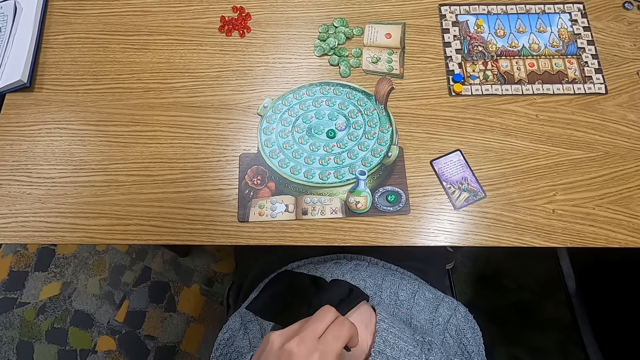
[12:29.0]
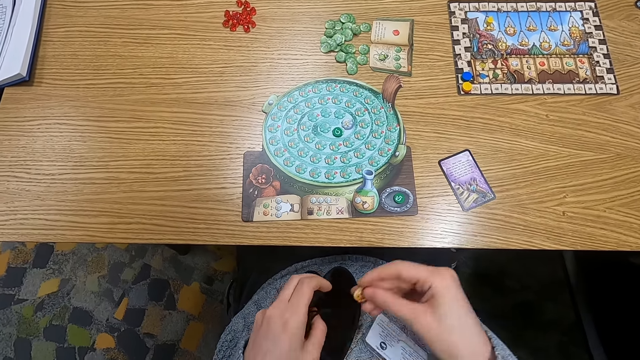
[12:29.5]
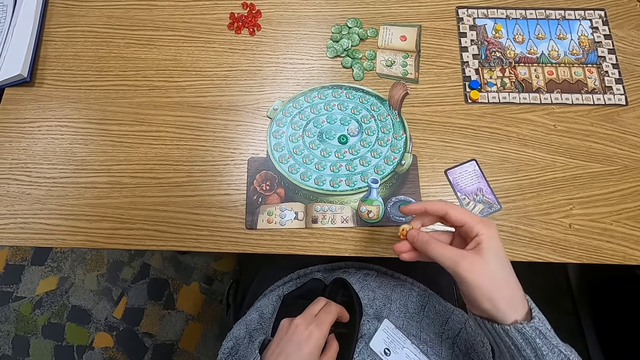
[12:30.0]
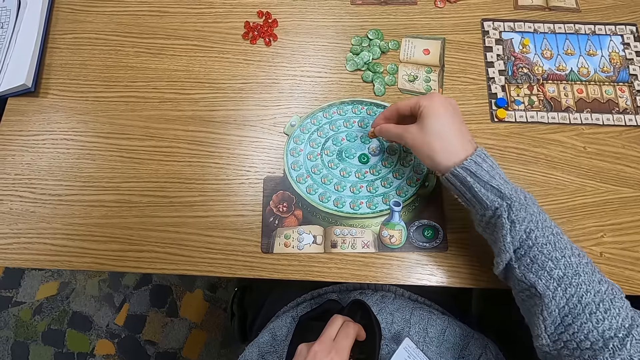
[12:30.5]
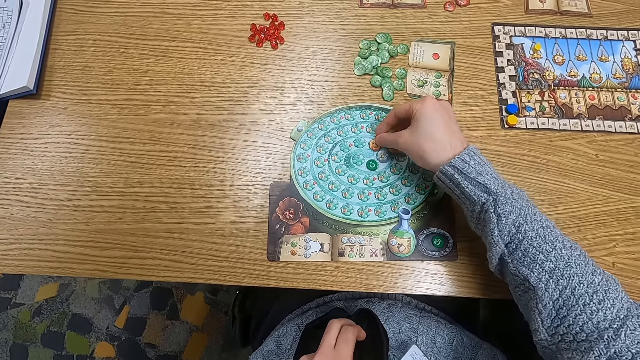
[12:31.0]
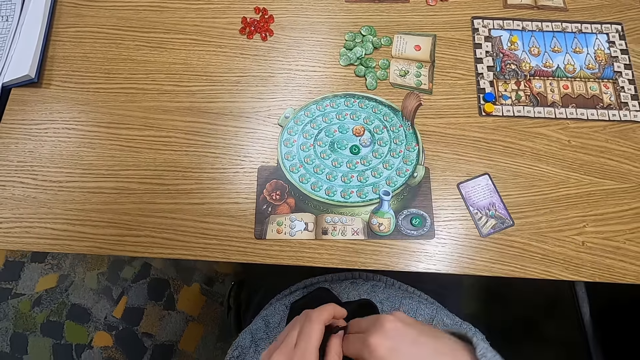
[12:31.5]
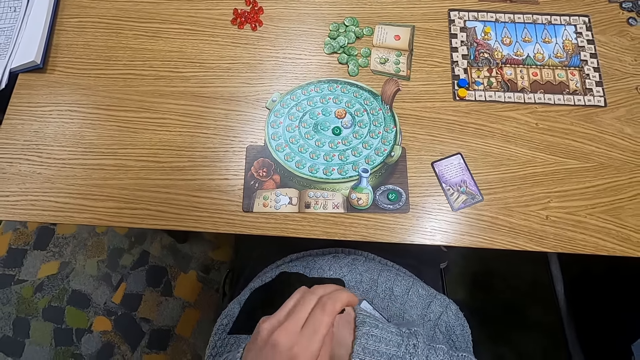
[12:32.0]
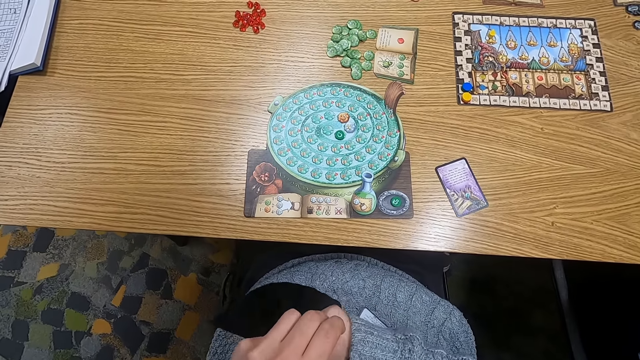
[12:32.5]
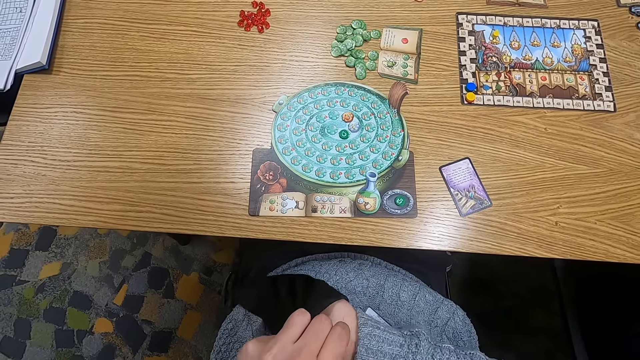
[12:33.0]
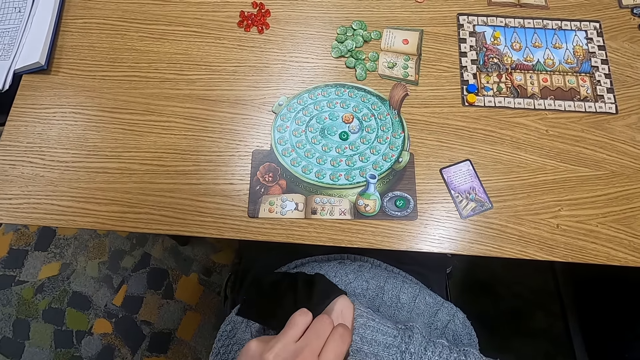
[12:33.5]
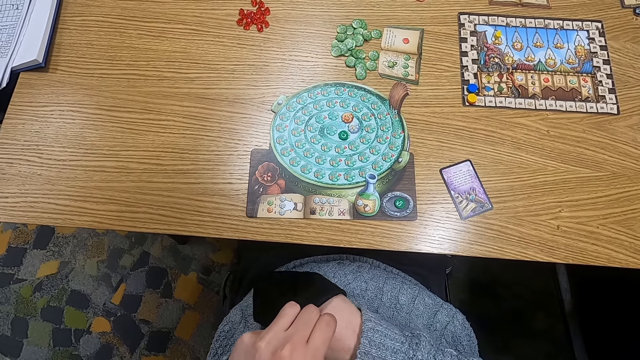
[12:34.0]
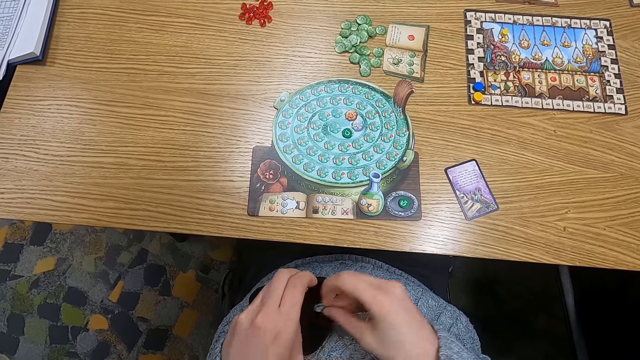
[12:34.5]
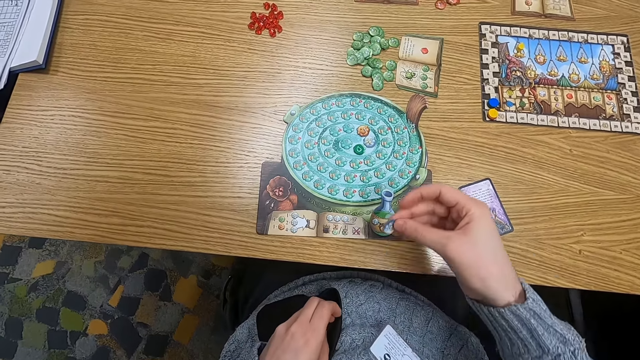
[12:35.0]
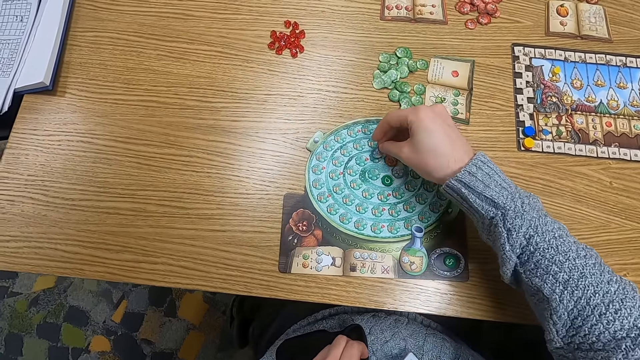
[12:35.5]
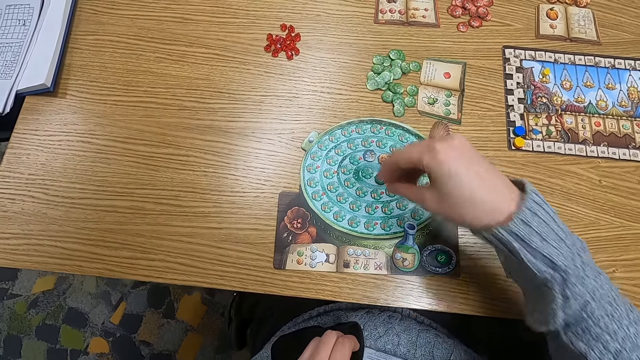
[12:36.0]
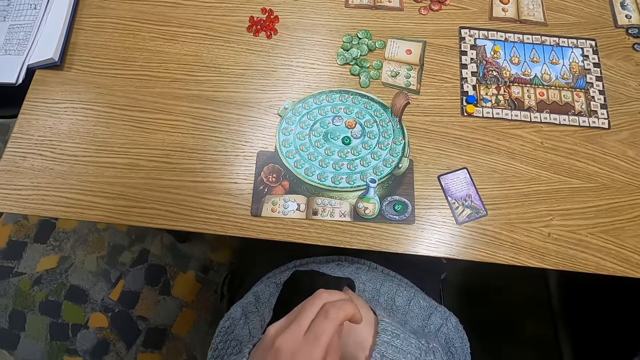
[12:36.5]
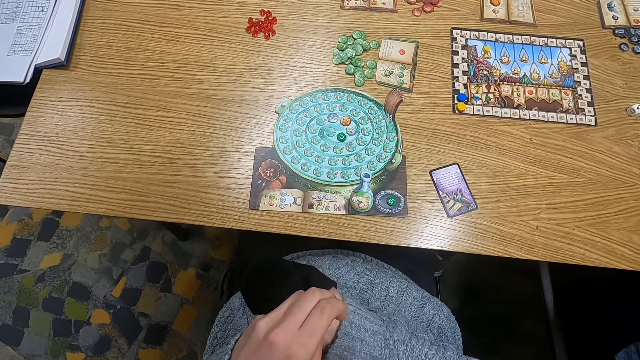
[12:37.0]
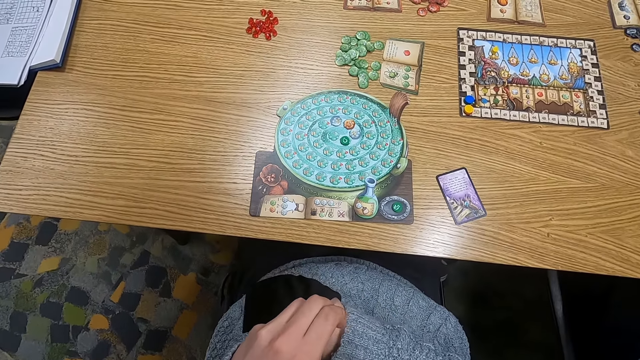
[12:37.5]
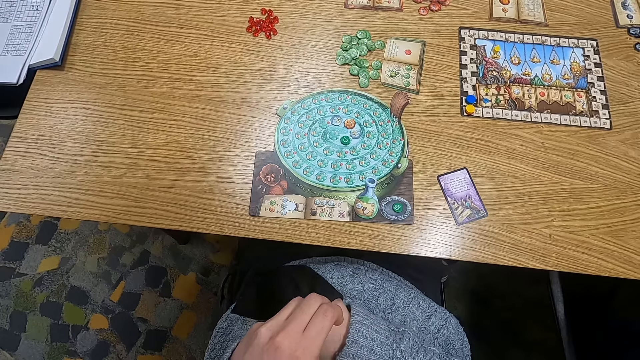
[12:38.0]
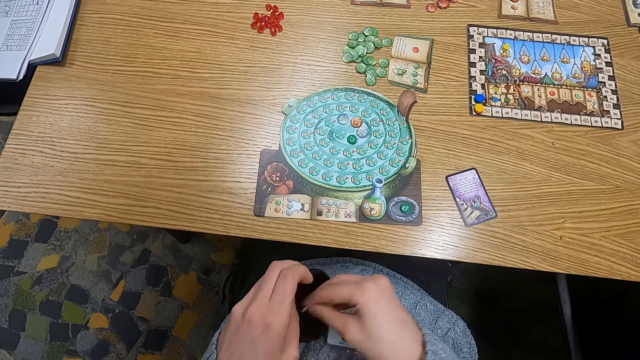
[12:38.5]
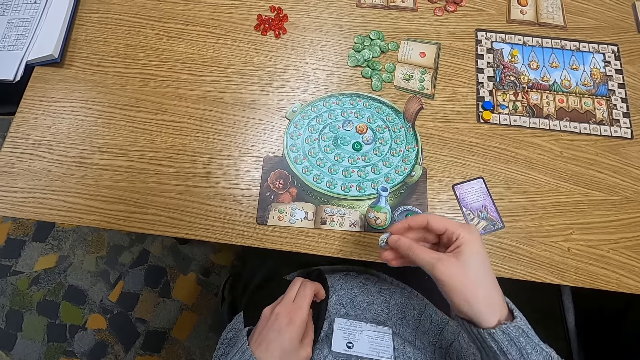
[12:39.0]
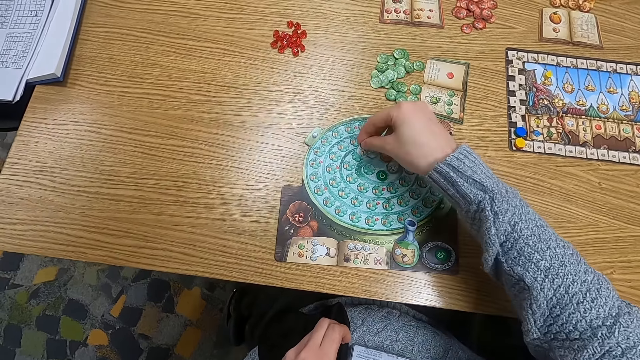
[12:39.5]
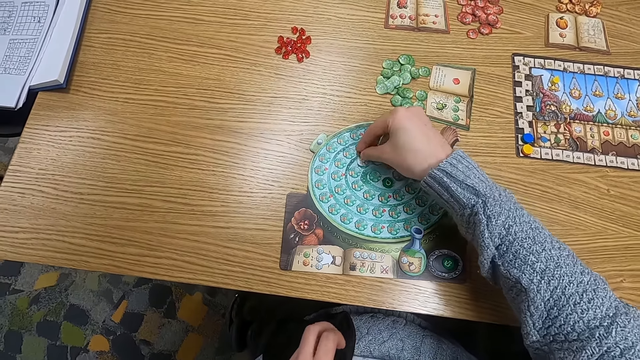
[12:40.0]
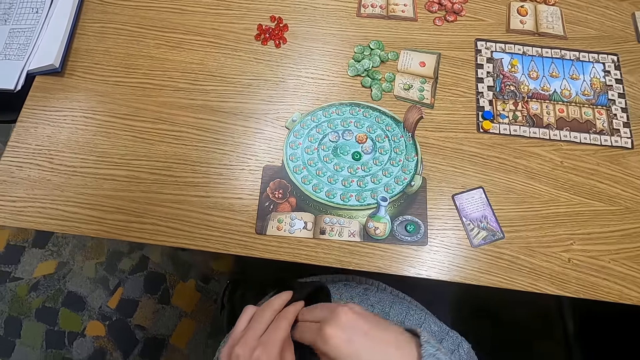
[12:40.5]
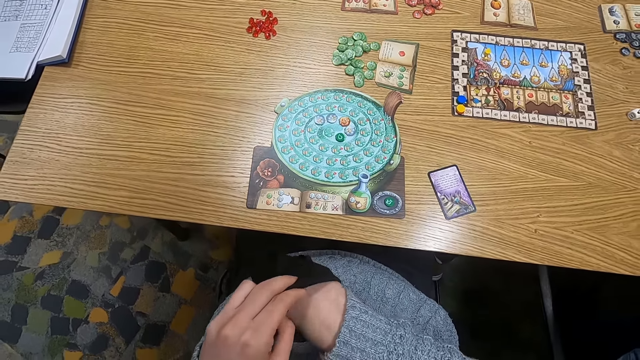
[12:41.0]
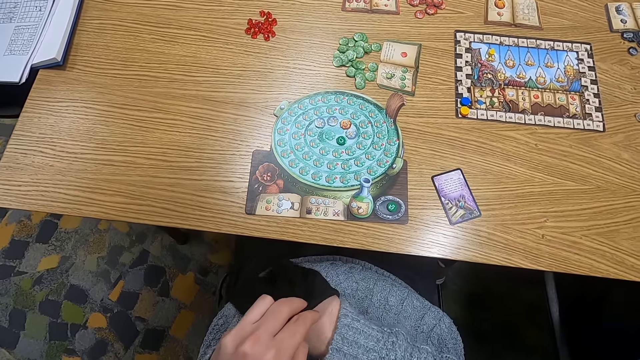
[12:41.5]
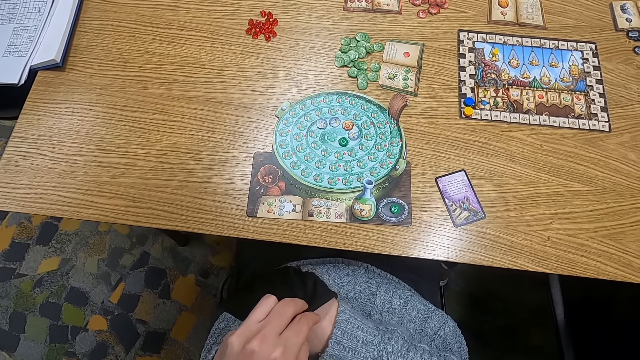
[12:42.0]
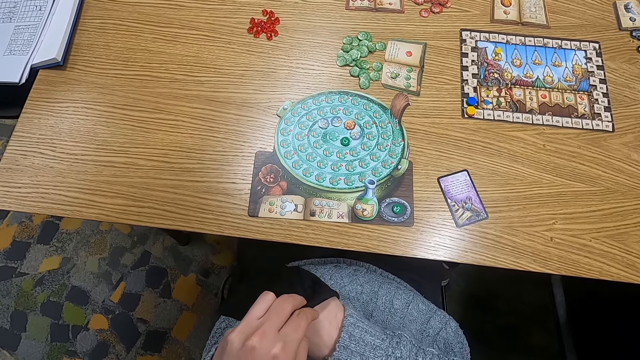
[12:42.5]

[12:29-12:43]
The camera wearer holds a point token. They put the point token on the table. They put a hand in the cloth bag. They shake the bag. They hold the point token. They put the point token on the table. They put a hand in the cloth bag. They pick up a counter from the bag. They hold the point token. They put the point token on the table. They put a hand in the cloth bag.

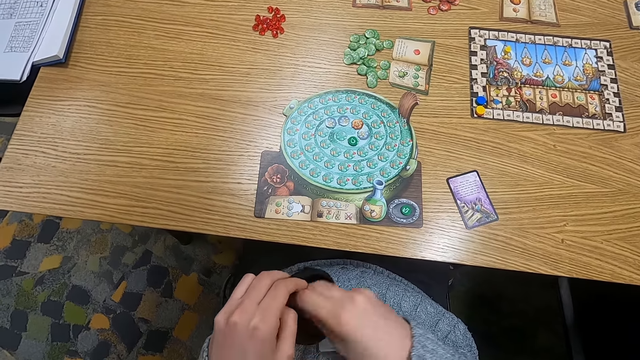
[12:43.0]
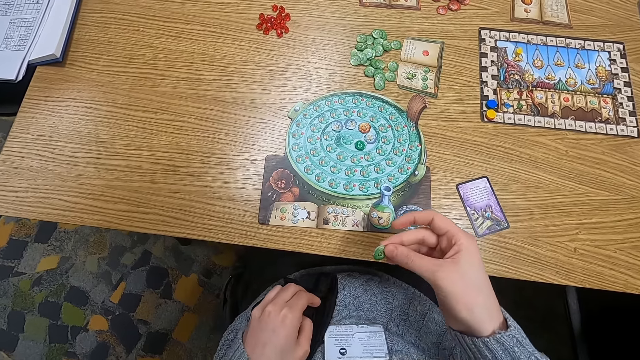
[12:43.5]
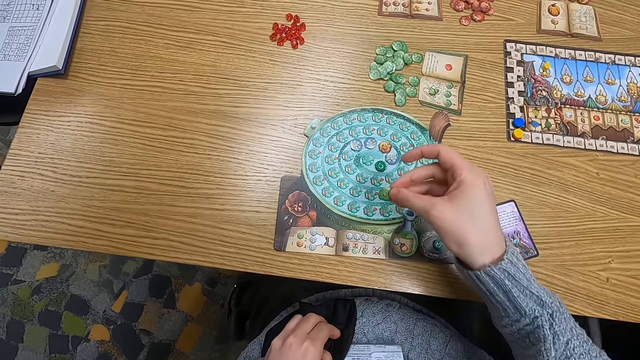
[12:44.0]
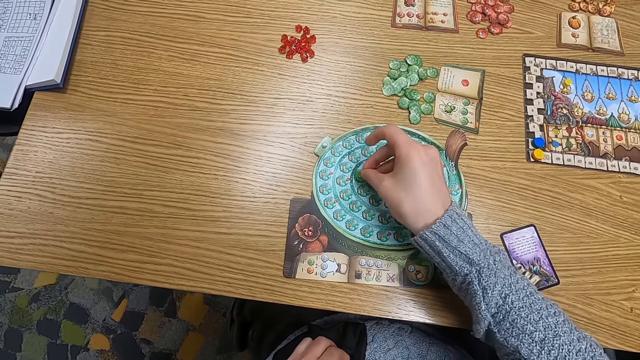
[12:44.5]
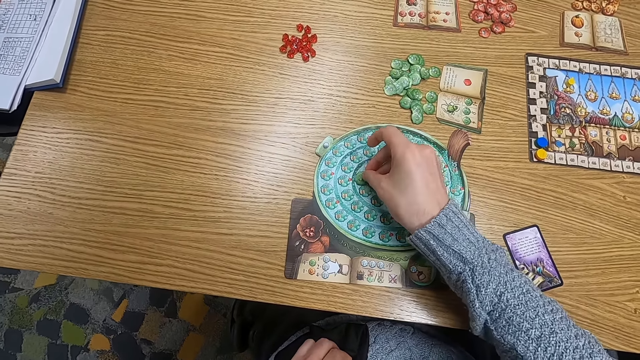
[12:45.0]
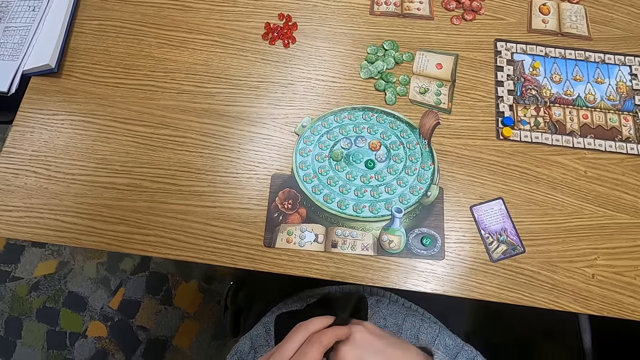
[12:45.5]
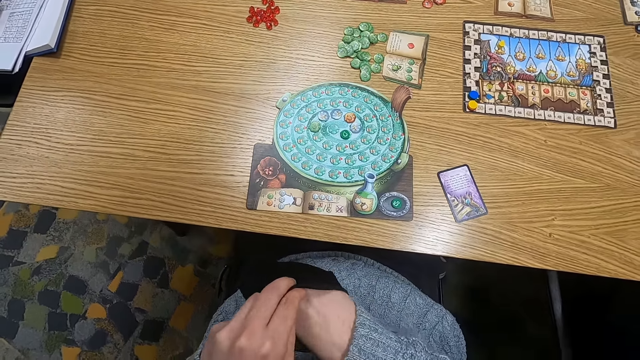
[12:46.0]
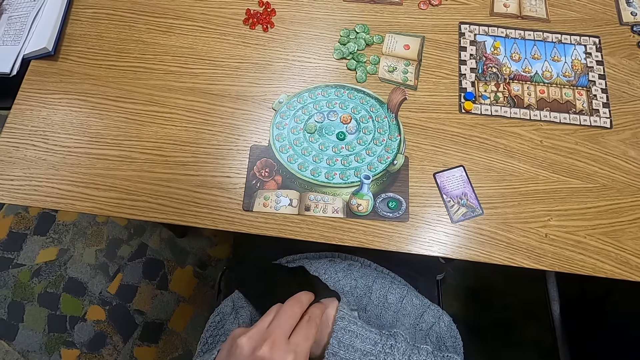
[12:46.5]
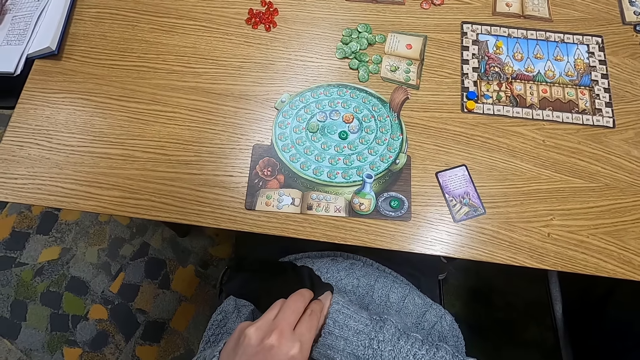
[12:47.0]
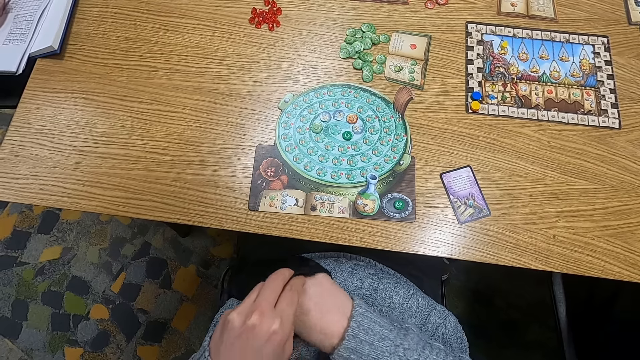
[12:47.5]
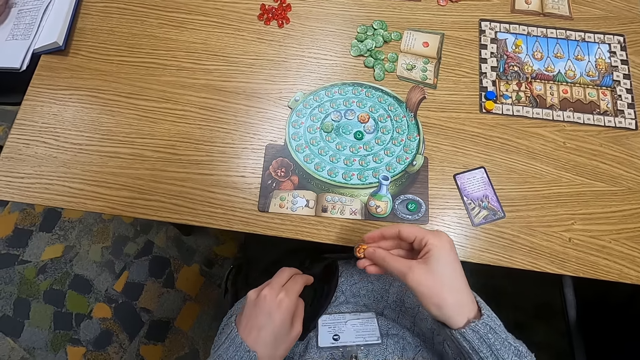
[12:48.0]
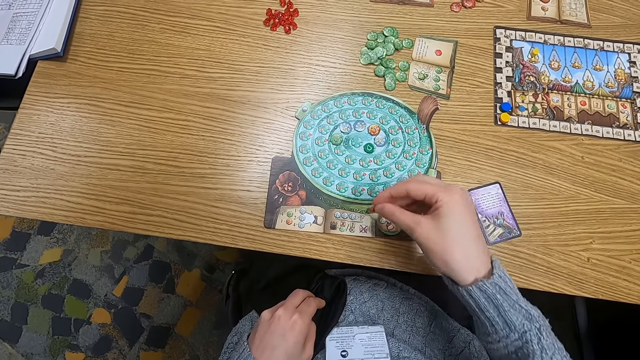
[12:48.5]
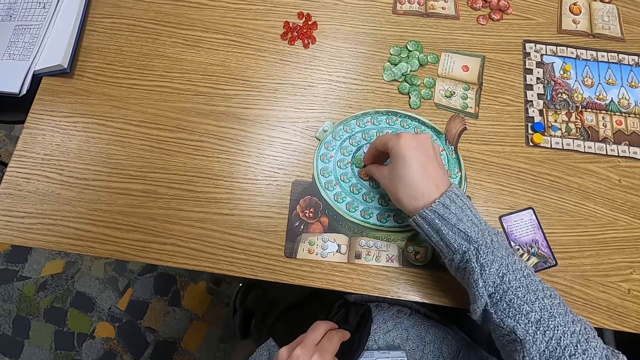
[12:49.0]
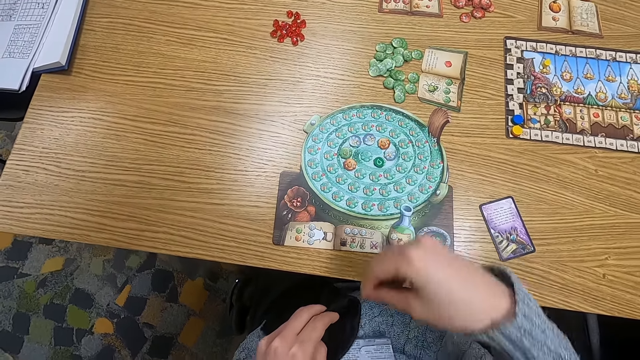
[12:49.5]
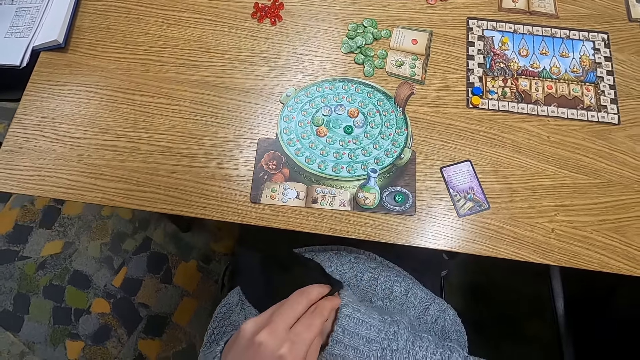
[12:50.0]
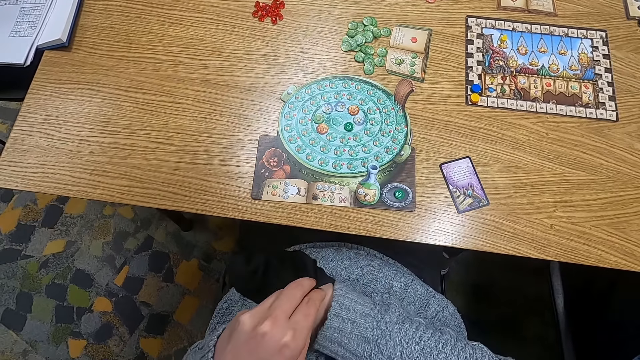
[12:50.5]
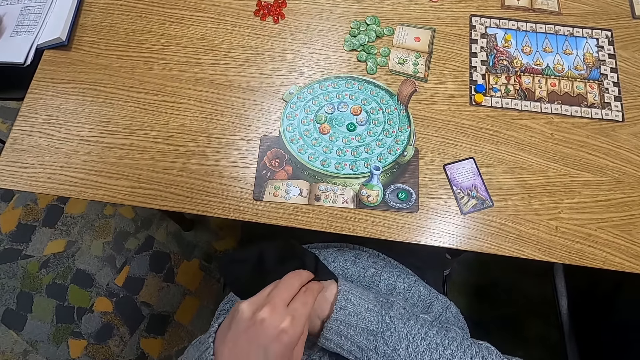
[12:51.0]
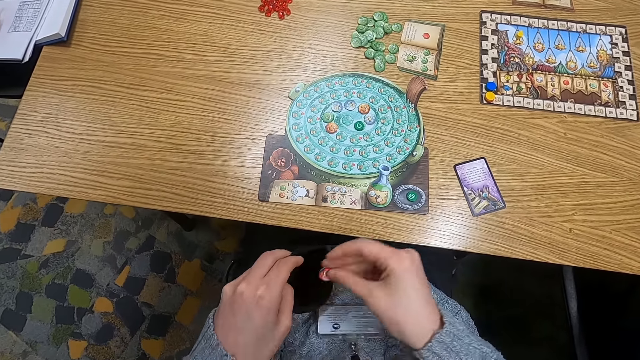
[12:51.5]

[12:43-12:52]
The camera wearer picks up a counter from a bag. They hold a point token. They put the point token on the table. They put a hand in the cloth bag. They pick up the counter from the bag. They hold the point token. They put the point token on the table. They put a hand in the cloth bag.
